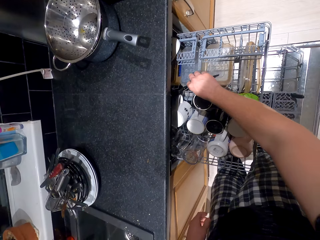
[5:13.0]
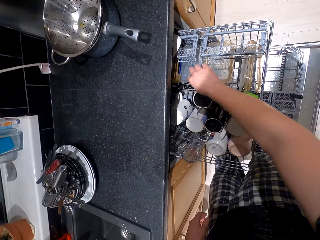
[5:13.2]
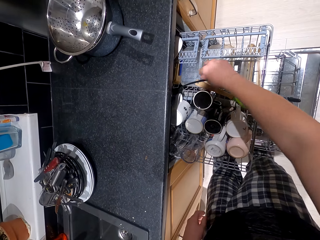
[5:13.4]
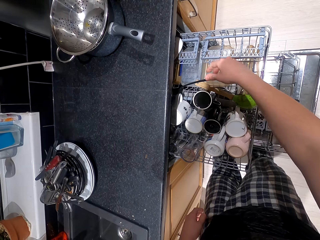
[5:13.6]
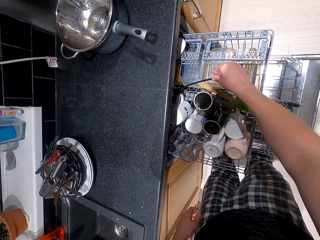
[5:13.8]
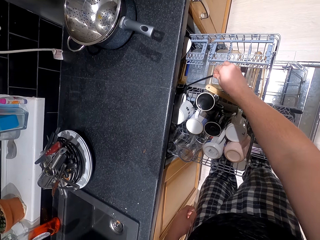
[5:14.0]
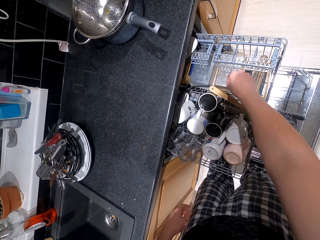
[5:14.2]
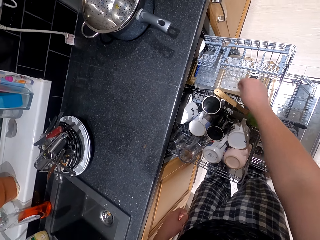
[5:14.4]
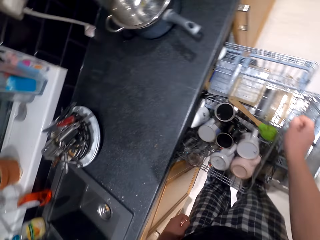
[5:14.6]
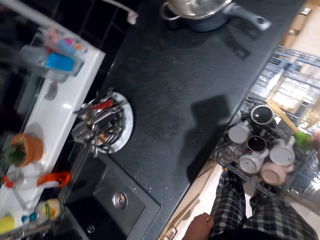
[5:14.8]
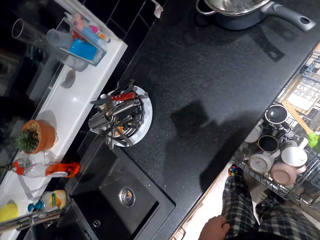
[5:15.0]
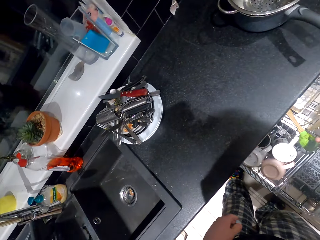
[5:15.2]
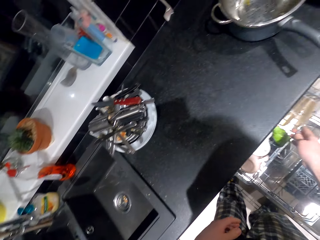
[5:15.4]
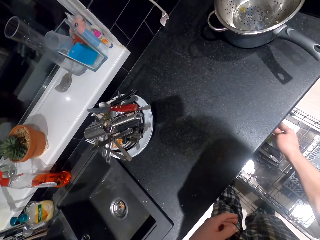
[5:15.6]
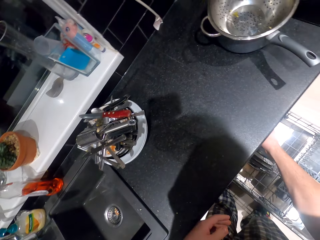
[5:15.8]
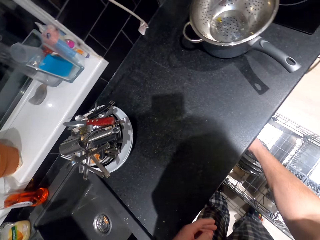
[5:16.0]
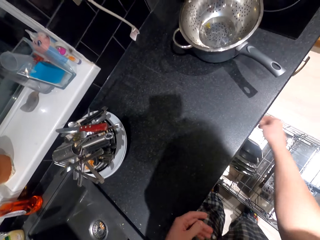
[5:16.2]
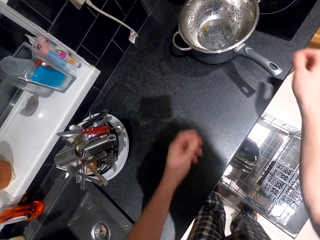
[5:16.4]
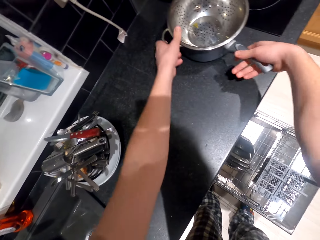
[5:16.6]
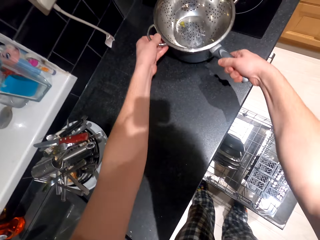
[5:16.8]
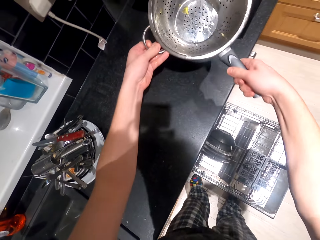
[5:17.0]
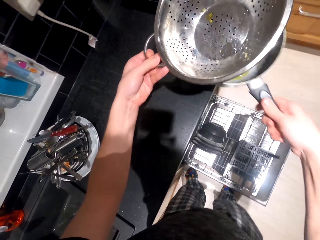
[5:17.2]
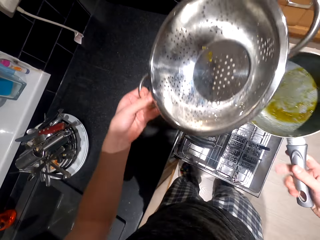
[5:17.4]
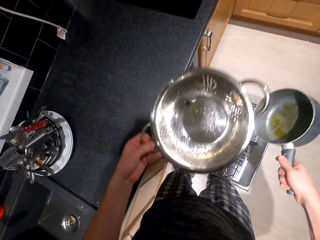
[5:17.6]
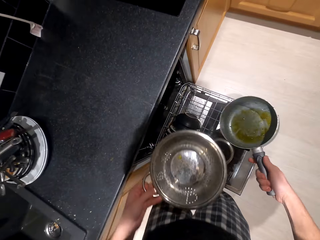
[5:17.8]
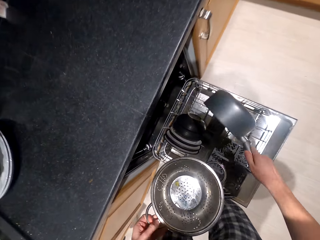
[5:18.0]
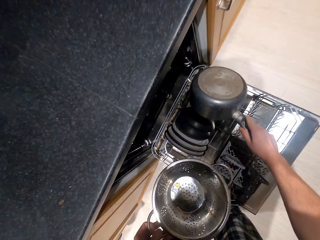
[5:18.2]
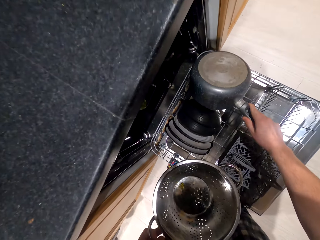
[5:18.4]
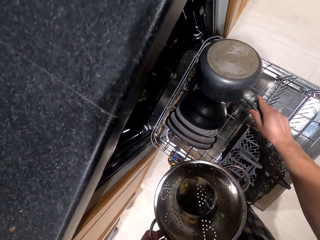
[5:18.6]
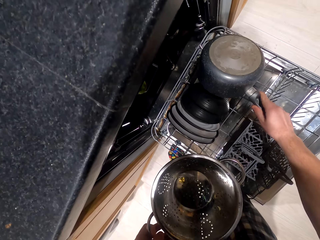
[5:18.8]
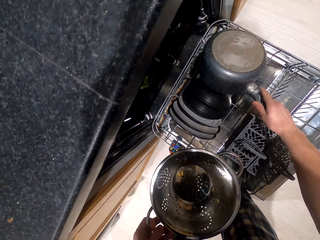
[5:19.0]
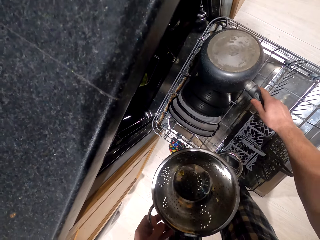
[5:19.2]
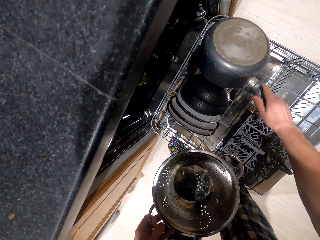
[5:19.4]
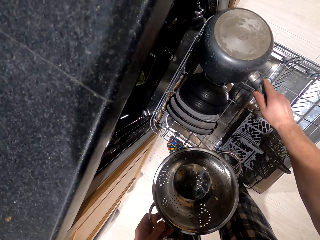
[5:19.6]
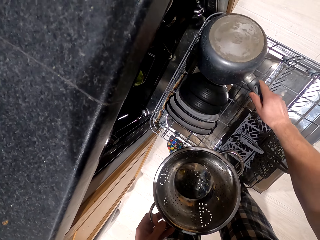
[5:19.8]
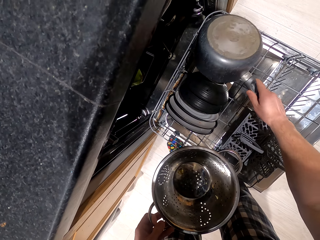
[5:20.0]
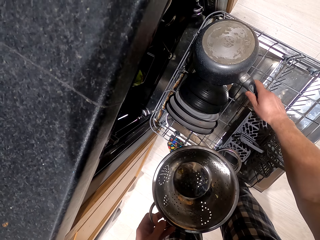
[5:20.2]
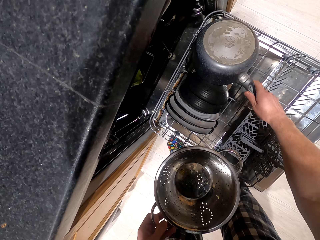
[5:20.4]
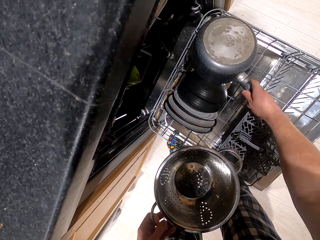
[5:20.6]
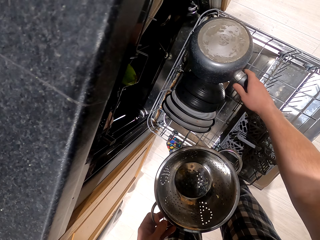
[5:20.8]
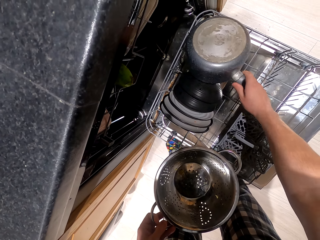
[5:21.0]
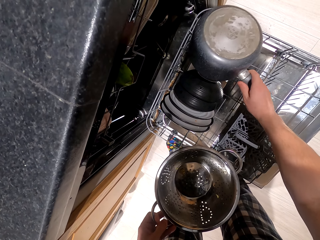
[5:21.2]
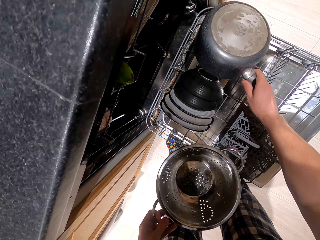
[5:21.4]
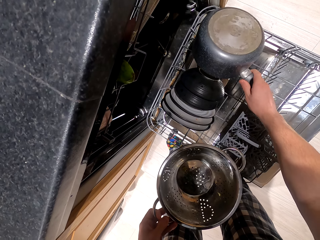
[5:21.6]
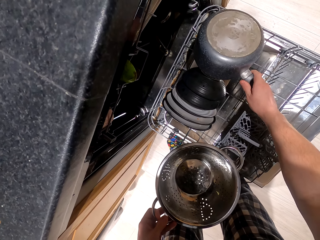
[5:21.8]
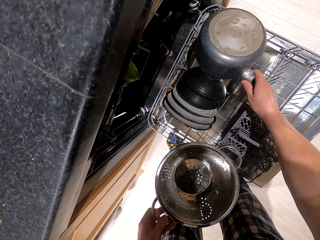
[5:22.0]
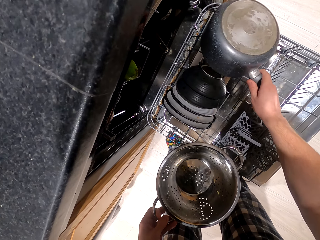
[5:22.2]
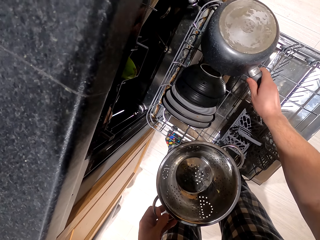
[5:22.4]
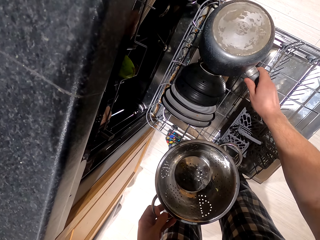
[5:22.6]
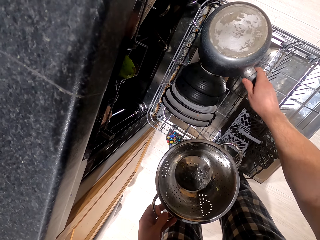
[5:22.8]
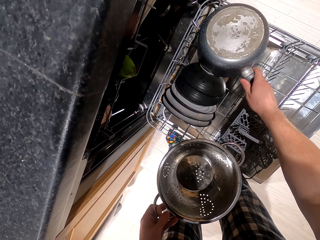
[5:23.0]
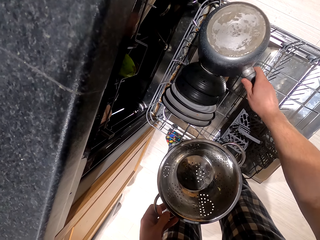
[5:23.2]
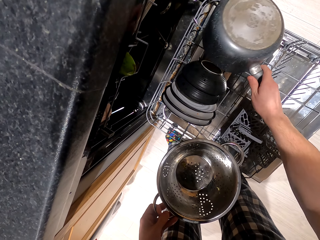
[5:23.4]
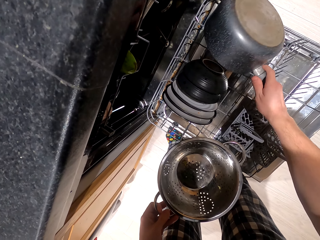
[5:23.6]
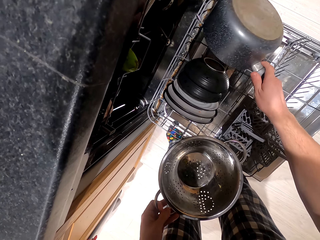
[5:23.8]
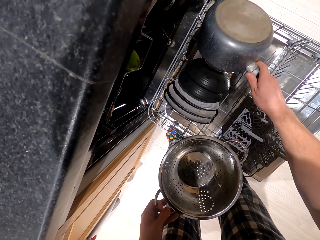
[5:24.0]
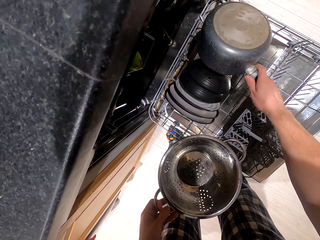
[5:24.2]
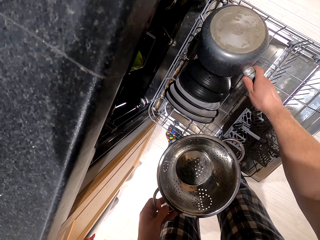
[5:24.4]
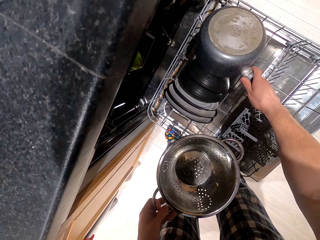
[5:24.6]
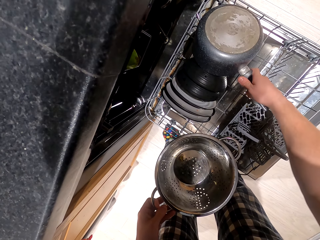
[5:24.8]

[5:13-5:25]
The camera wearer closes the utensils rack. They pick the cooking pan. They arrange the cooking pan.

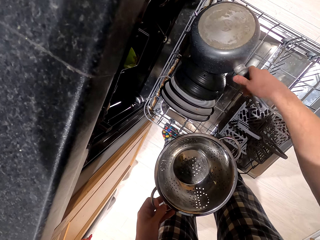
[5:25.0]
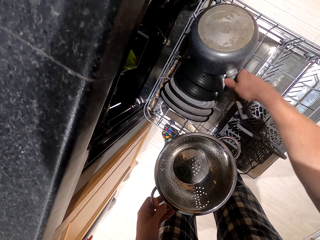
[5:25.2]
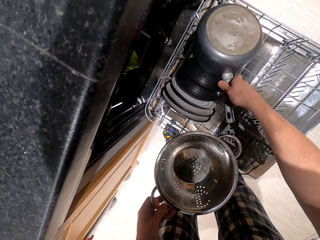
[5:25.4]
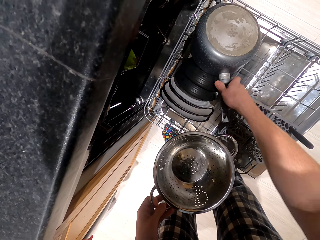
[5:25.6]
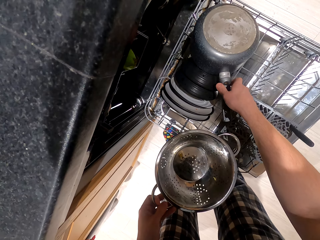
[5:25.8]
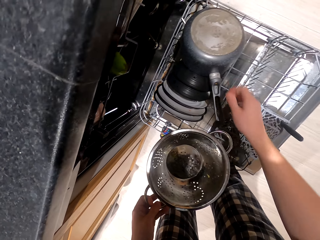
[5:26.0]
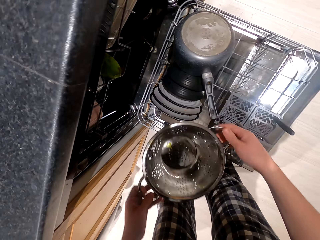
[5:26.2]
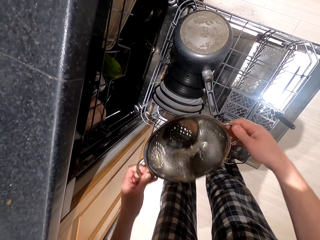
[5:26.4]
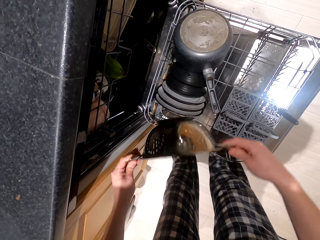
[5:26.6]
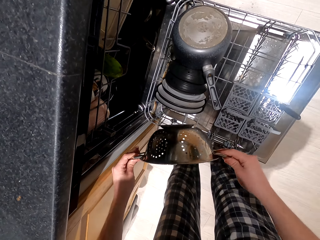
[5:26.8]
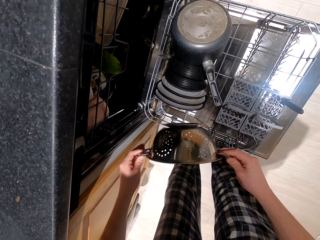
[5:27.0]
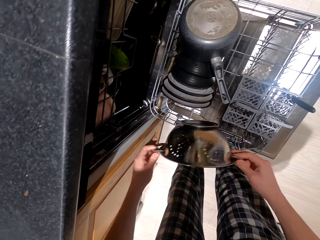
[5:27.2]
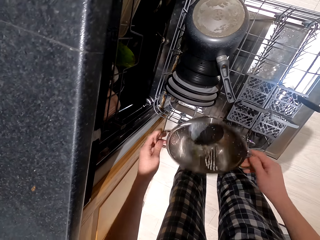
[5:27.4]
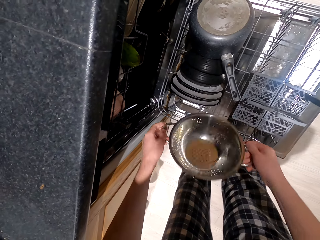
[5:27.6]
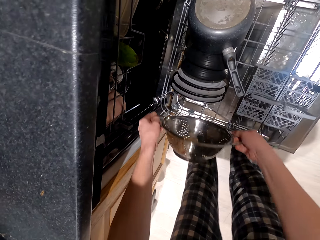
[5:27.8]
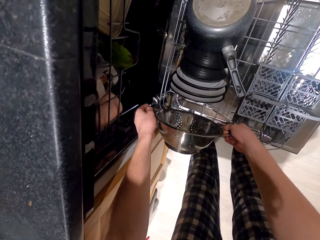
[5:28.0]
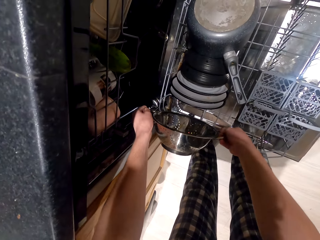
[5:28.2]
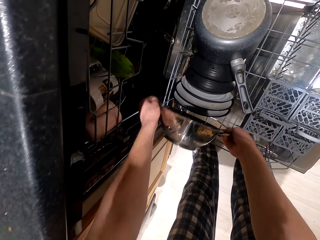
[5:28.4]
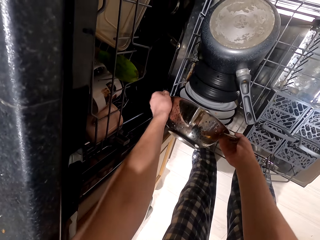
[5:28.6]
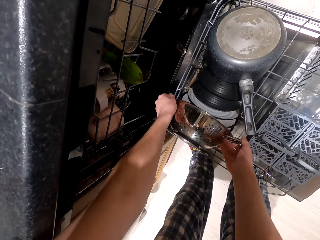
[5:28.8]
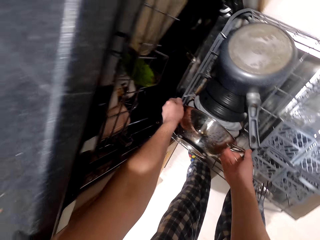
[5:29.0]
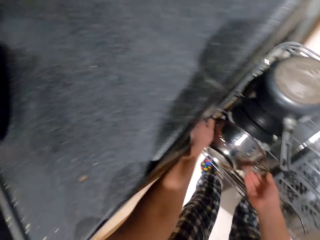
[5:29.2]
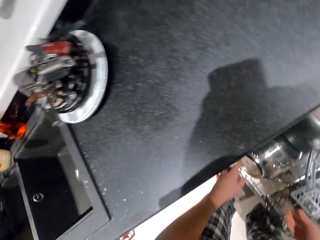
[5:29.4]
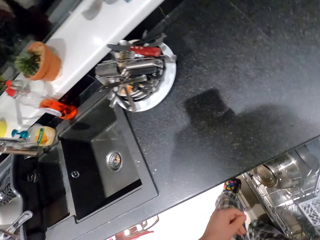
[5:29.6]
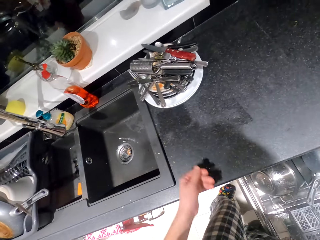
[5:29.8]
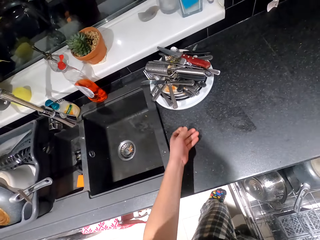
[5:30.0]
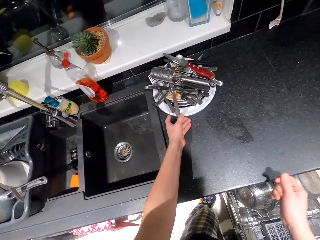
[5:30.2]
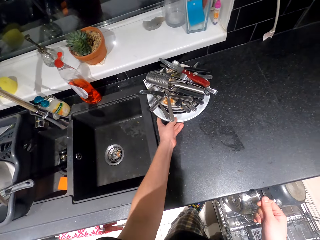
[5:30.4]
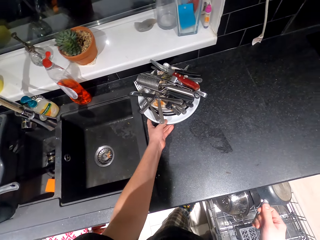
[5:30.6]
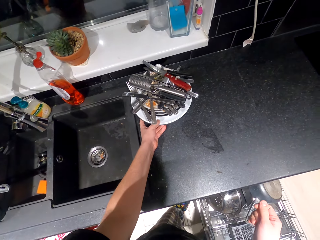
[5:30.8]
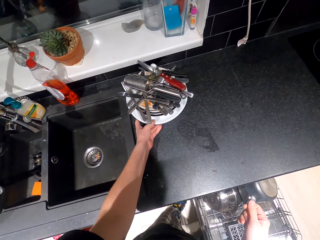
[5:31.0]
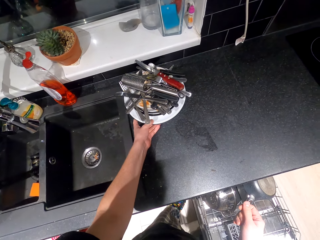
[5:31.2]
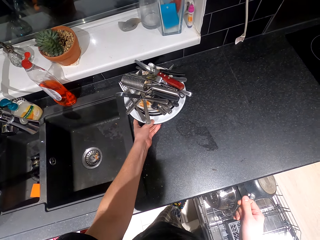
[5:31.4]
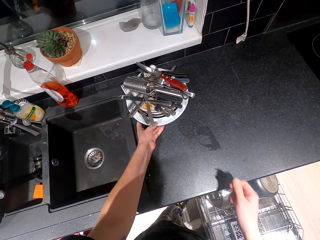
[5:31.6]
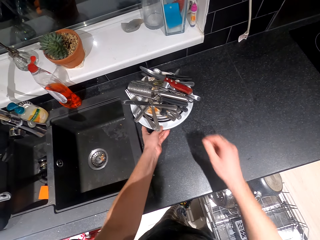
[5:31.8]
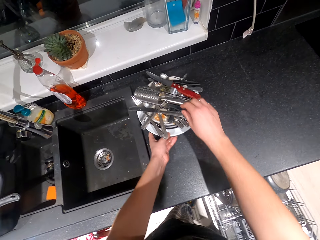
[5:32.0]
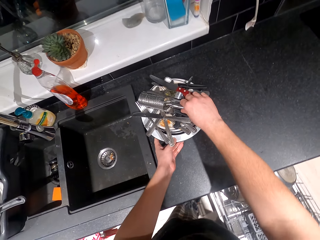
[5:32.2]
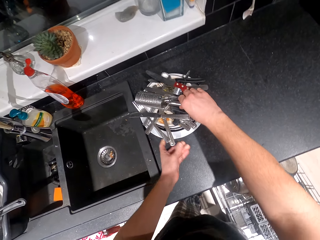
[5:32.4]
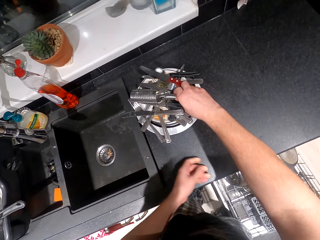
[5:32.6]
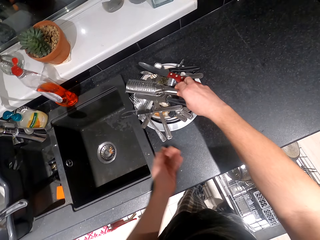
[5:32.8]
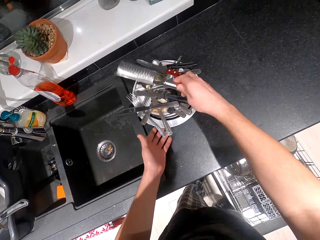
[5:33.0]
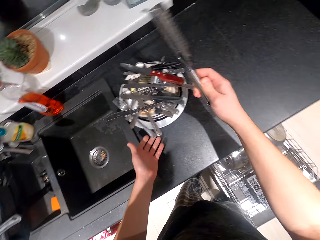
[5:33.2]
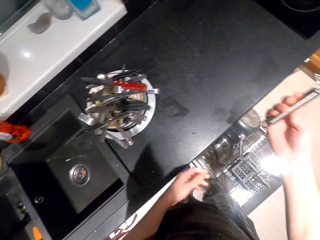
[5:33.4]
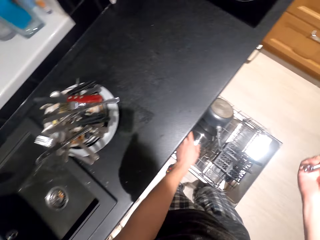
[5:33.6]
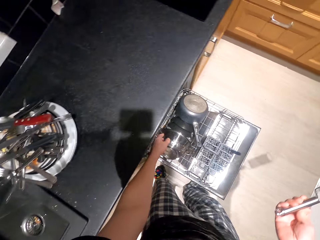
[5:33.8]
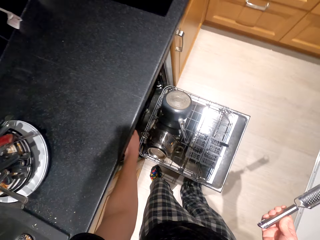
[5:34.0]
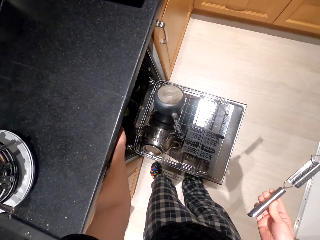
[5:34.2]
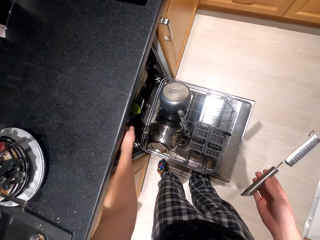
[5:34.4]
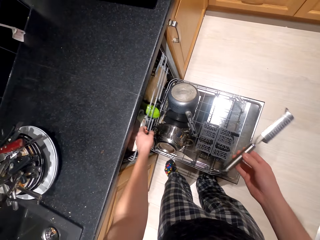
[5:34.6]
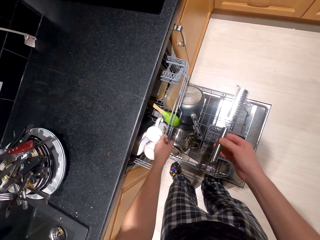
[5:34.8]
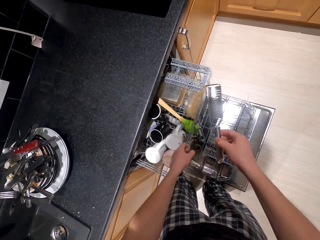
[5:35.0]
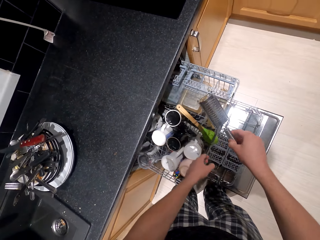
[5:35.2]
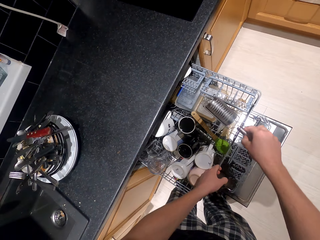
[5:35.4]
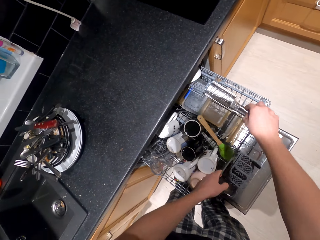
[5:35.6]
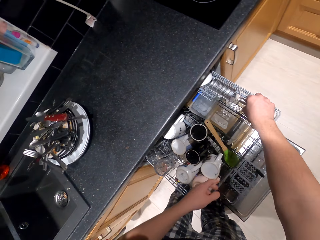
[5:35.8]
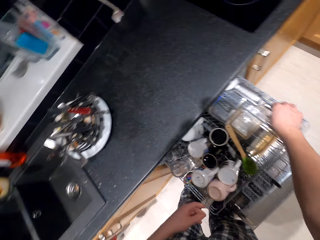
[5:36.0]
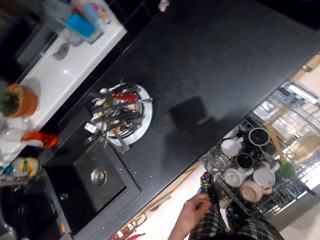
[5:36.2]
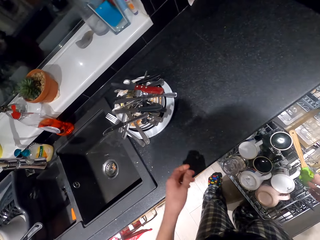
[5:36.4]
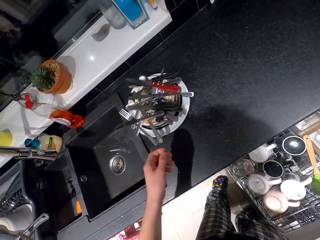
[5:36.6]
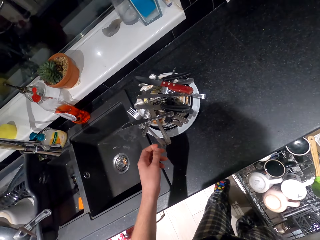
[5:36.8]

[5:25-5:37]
The camera wearer picks utensils from the plate. They open the utensils rack.
